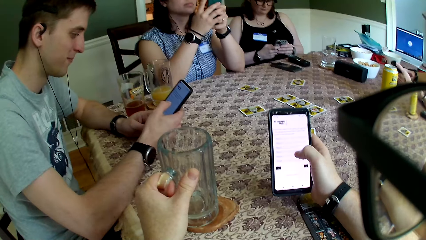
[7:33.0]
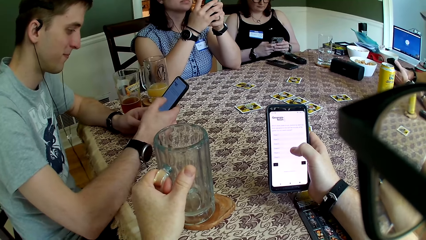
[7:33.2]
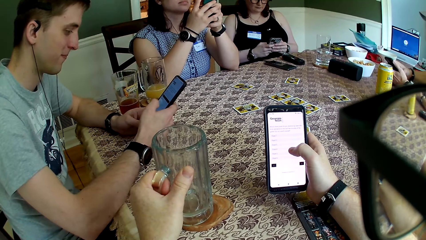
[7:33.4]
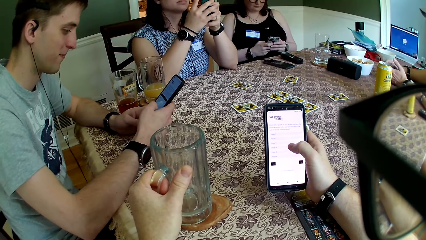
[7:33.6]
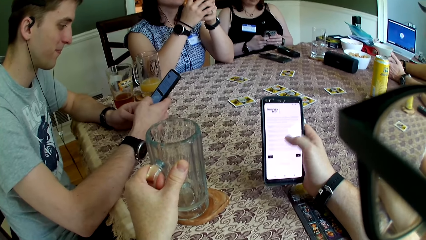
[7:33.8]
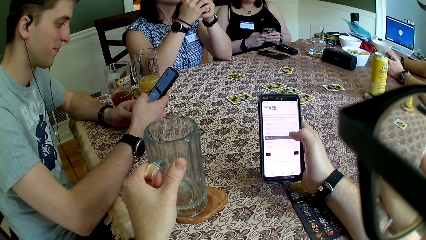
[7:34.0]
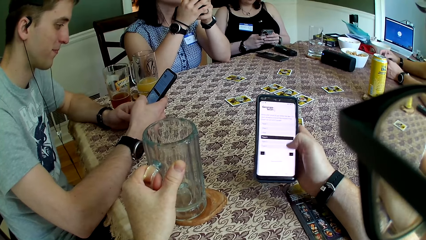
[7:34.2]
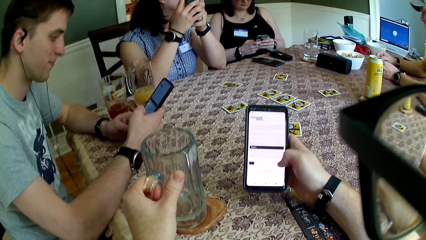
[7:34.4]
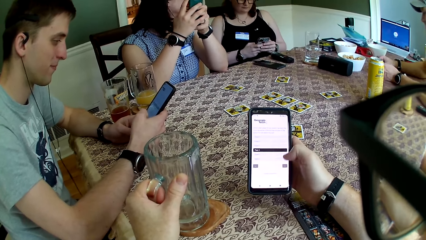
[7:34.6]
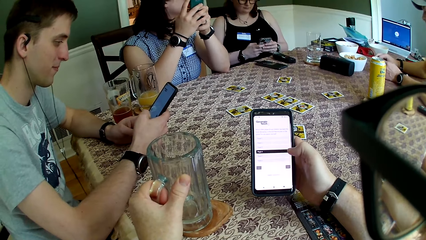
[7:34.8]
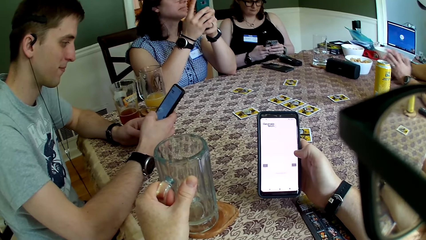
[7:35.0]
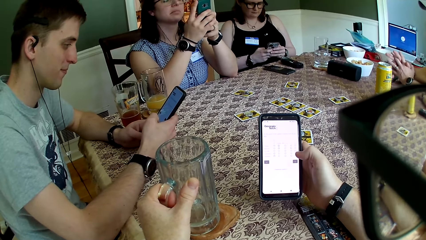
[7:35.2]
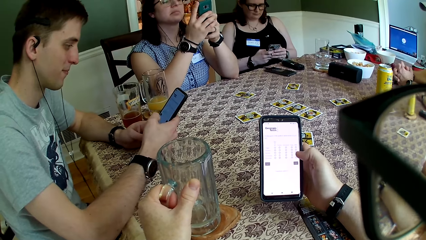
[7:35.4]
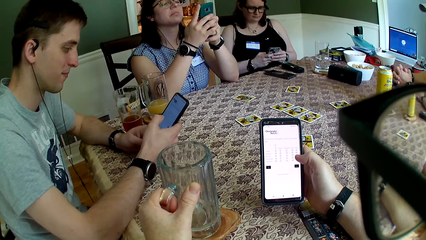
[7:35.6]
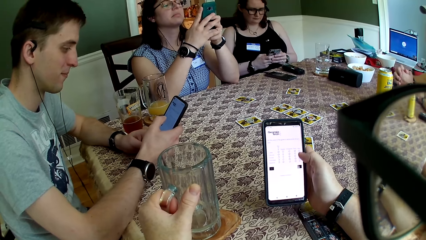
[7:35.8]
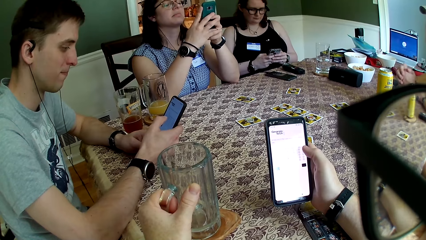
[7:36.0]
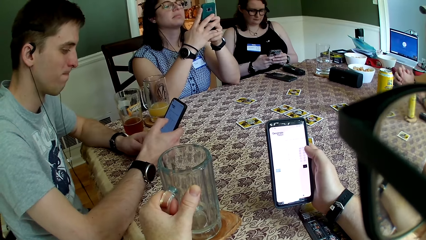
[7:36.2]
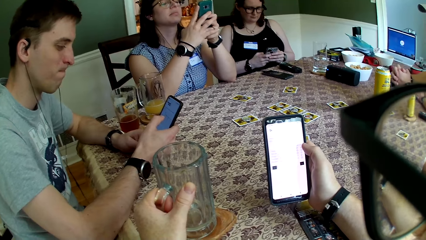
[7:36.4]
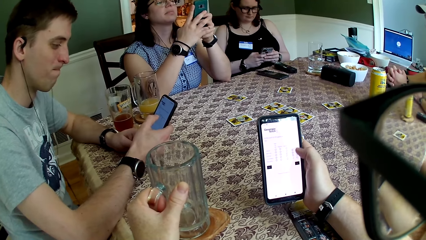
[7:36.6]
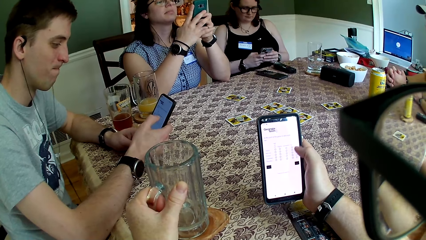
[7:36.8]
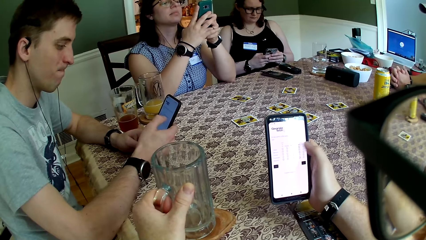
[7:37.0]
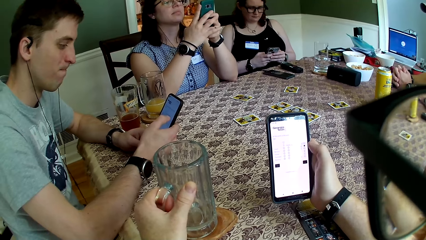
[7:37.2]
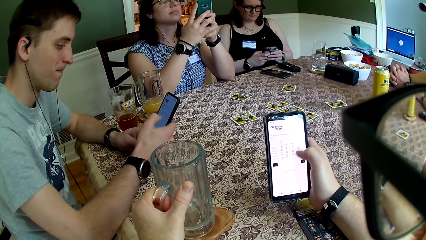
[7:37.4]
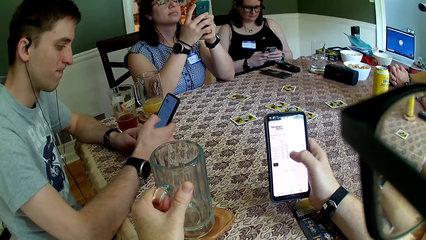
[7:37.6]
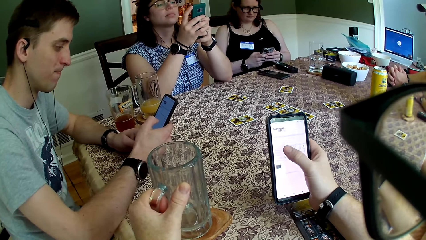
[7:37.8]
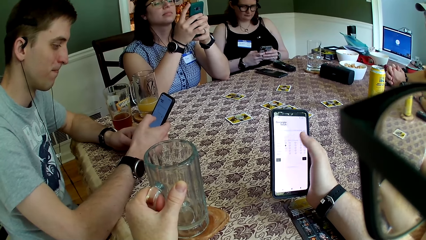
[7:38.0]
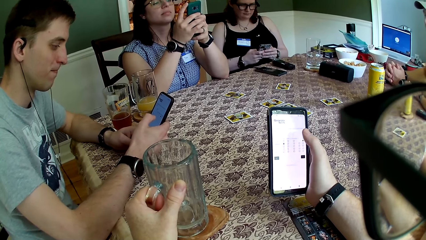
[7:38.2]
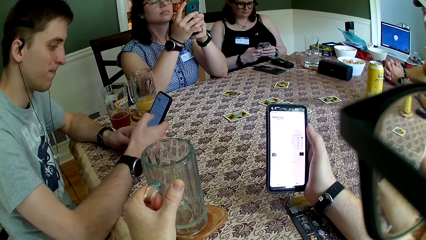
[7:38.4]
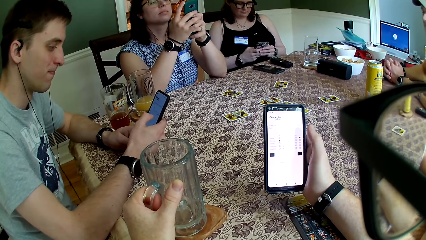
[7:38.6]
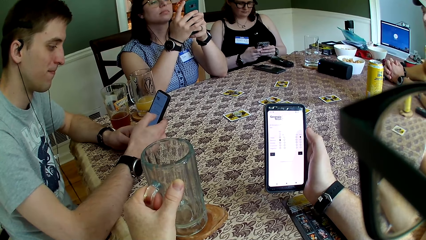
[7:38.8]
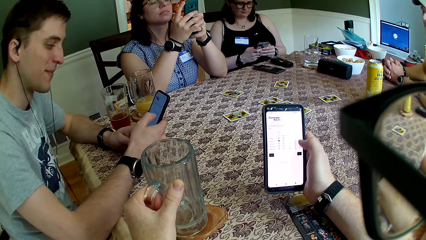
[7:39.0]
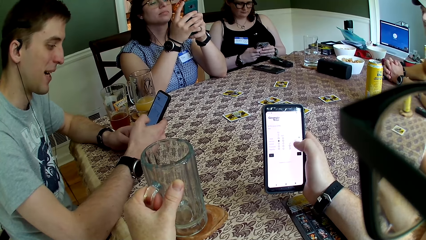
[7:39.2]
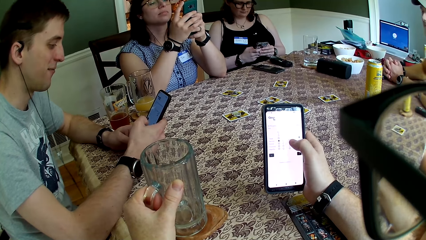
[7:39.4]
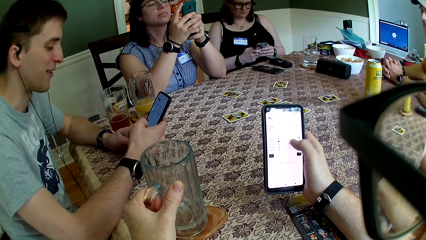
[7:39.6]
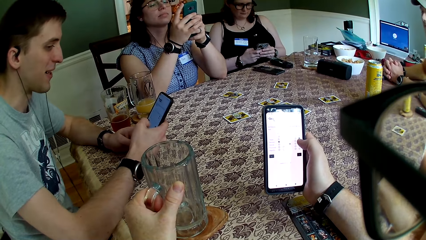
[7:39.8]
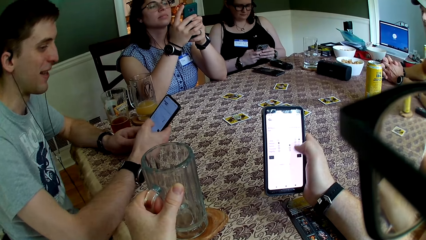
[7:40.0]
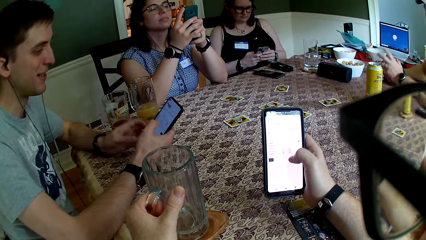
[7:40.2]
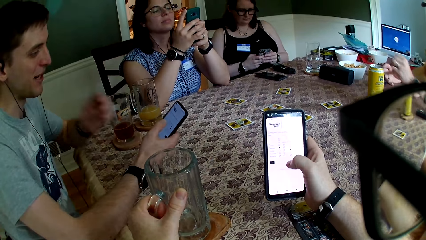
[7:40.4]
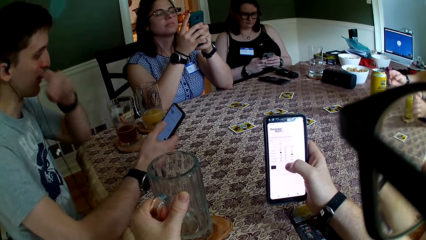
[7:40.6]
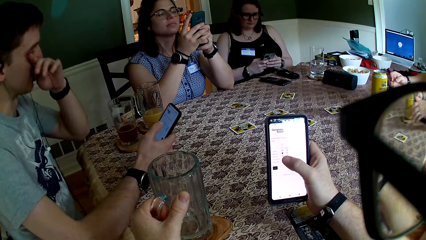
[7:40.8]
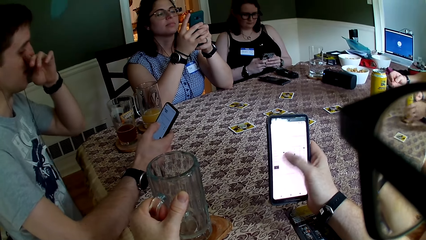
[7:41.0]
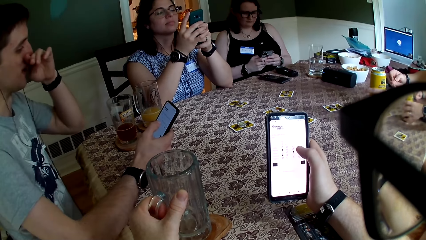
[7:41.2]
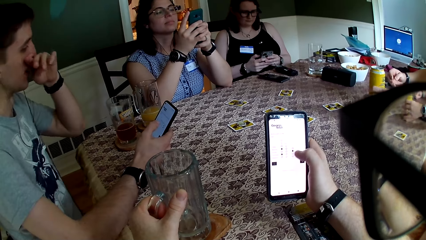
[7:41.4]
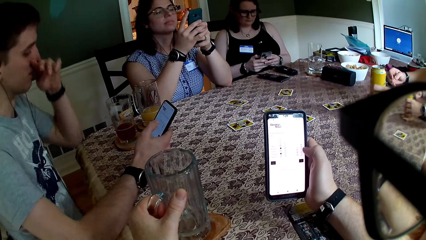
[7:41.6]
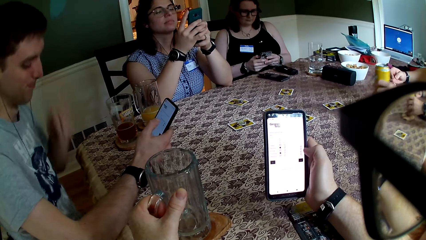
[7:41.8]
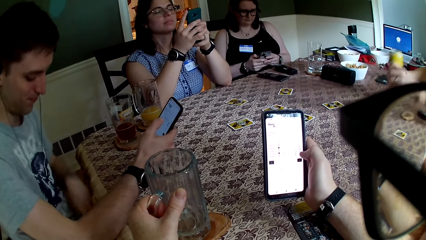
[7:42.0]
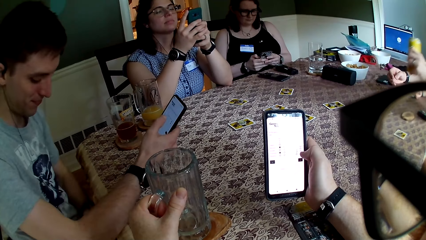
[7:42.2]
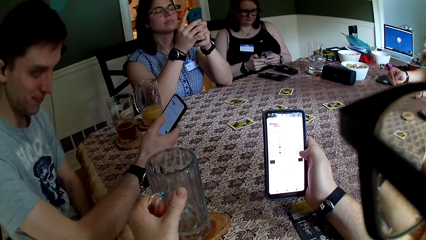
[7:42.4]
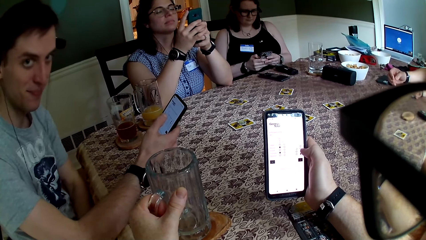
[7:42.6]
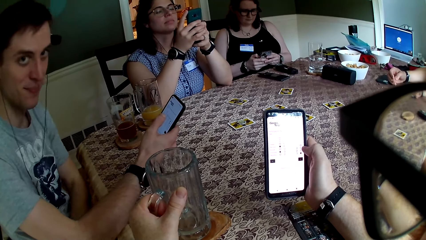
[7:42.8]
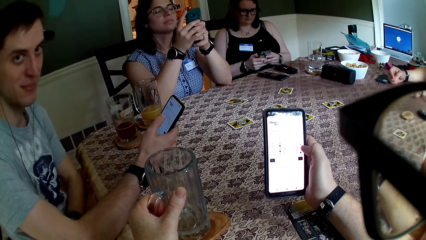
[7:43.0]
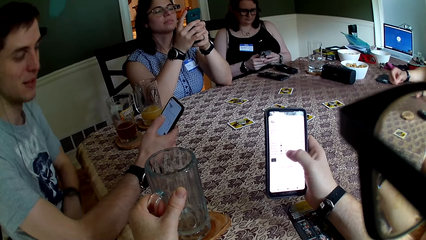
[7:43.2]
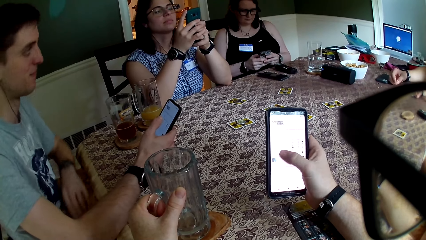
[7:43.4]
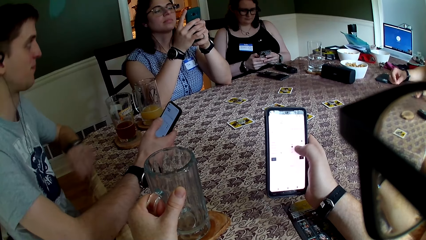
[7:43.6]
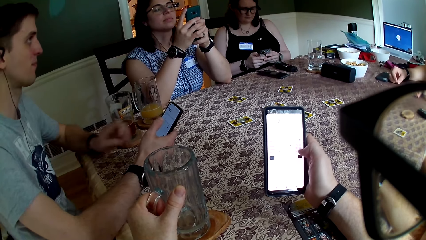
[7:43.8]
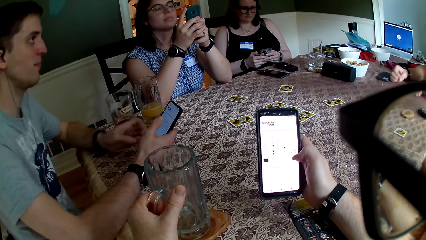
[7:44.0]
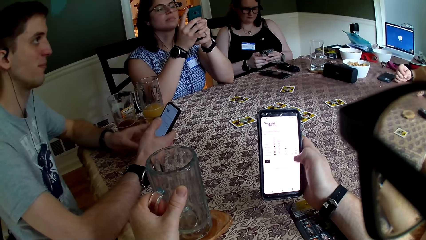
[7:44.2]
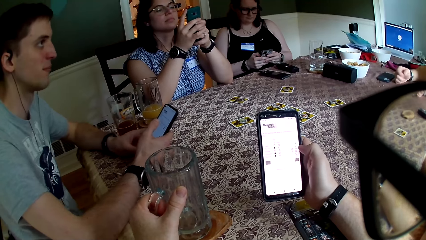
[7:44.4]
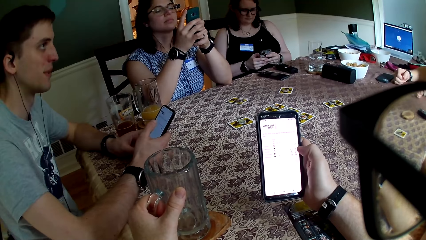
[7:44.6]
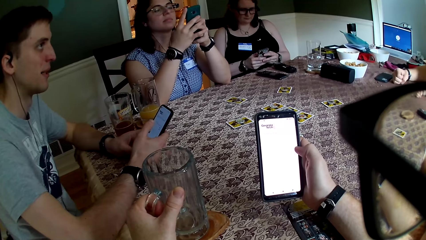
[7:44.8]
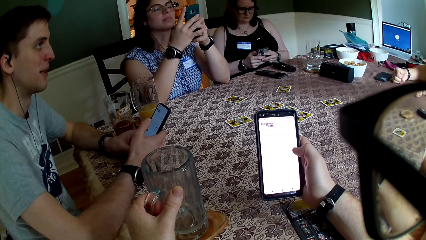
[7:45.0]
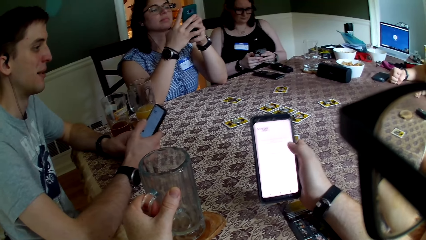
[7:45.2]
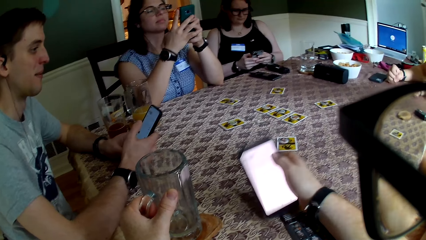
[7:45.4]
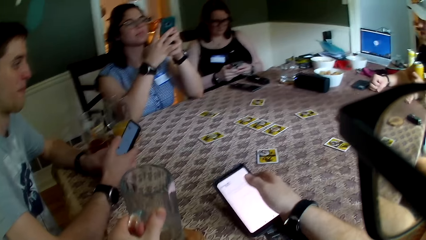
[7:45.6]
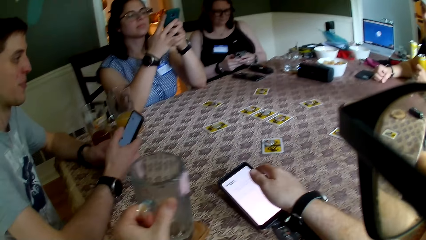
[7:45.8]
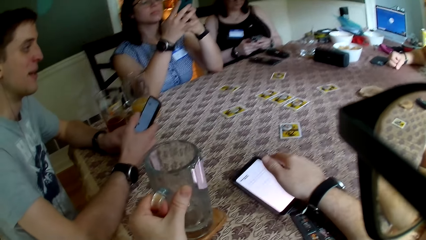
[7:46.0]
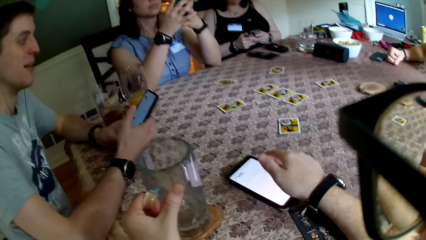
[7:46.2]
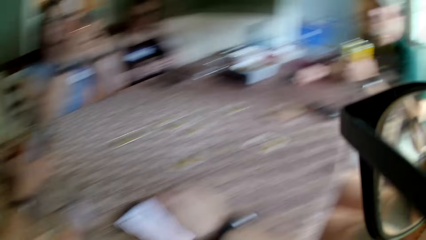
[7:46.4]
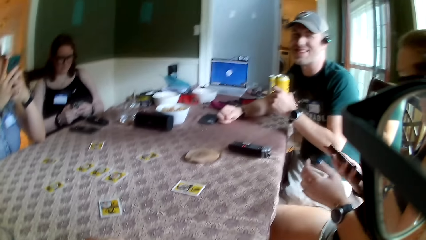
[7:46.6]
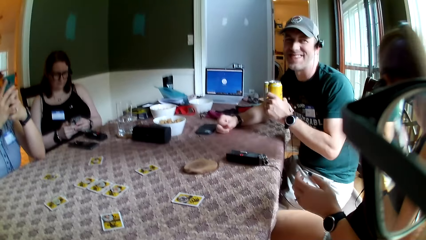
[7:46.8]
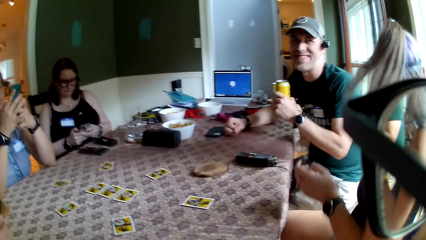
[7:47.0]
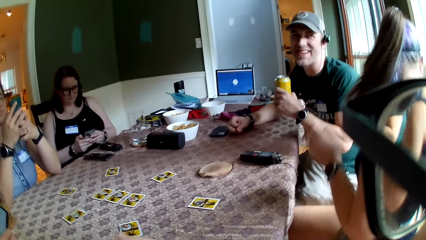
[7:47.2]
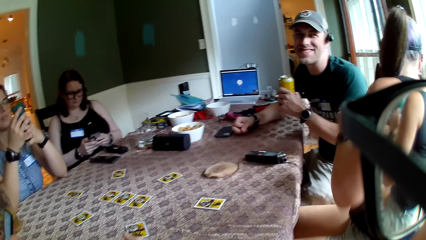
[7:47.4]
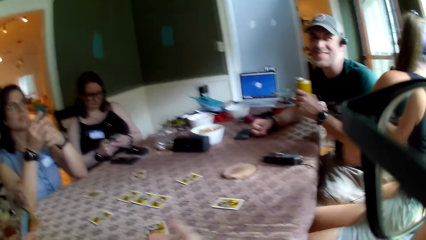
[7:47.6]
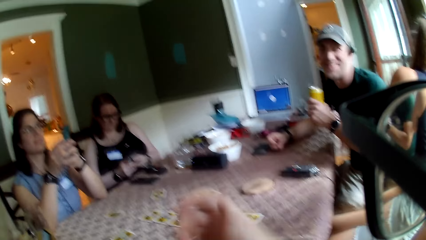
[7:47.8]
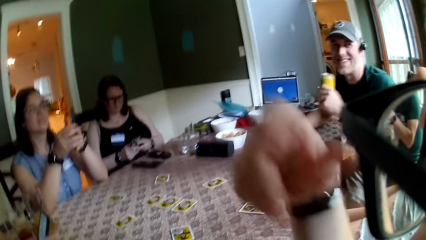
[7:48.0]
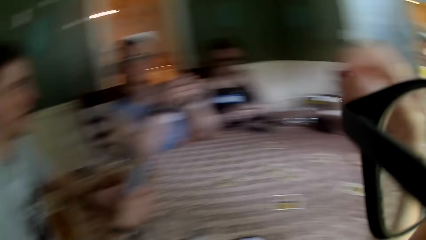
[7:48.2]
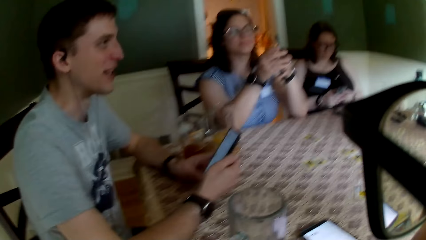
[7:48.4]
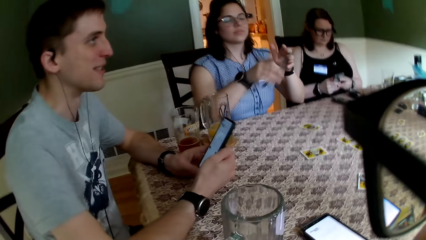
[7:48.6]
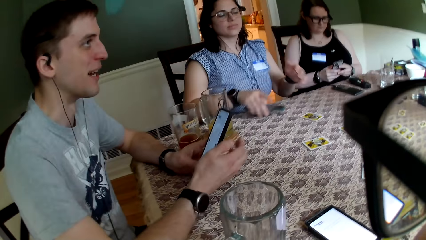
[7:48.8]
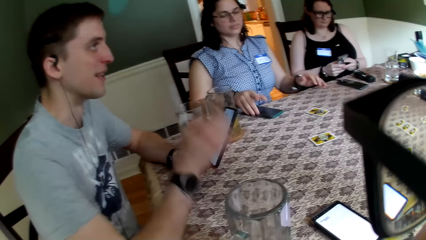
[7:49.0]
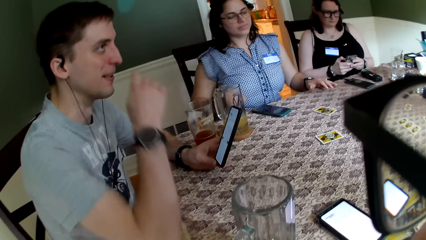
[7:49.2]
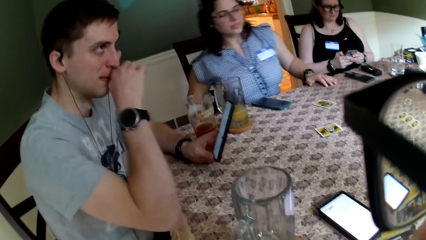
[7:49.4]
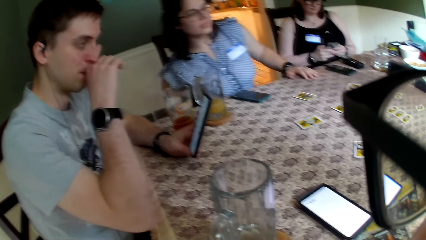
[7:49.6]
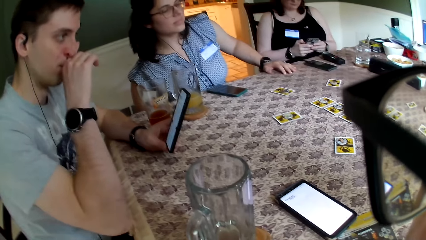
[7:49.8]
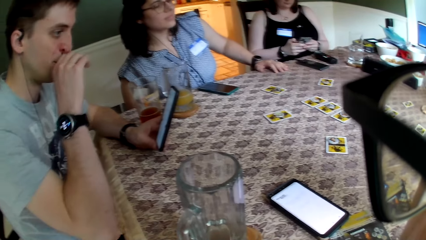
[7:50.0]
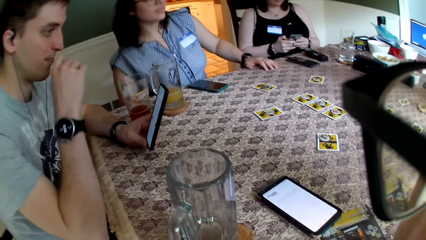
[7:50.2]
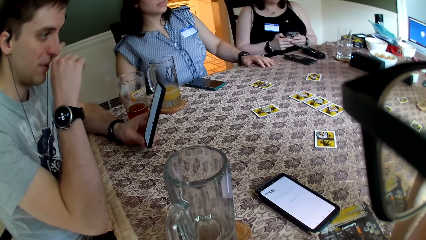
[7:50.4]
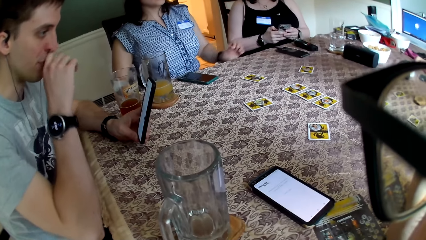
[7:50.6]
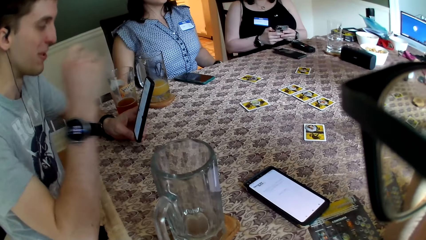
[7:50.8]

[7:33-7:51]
The camera wearer drops the cup on the coaster on the table with their left hand. A man operates the phone. Another man operates the phone. The second man drops the phone on the table with his right hand. A woman moves her head. The second man folds his hands together on the table. The first man operates the phone. The first man interacts with the second man. The first man touches his nose with his left hand. The second man touches a can of drink on the table with his left hand. The first man removes his left hand from his nose. The second man picks up the can of drink on the table with his left hand. The first man moves his hand under the table. The first man touches the phone with his left hand. The camera wearer drops the phone on the table with their right hand. Another woman turns to her back. The camera wearer raises their right hand. The first woman drops the phone on the table with her right hand. The first woman moves her body. The first woman touches the table with her left hand. The first man touches his nose with his right hand.
